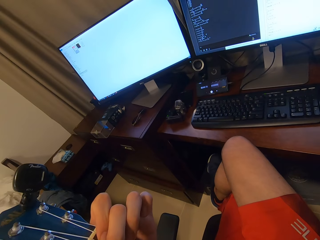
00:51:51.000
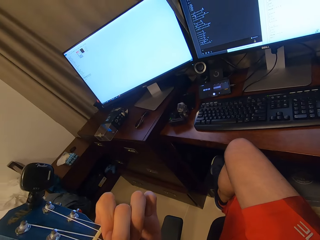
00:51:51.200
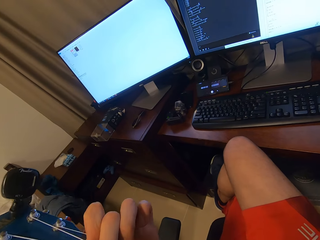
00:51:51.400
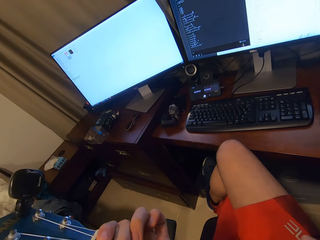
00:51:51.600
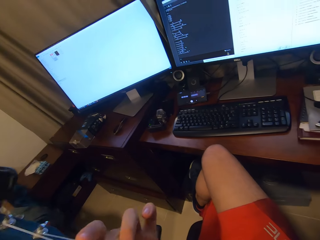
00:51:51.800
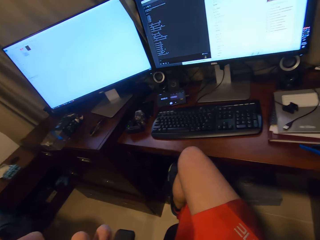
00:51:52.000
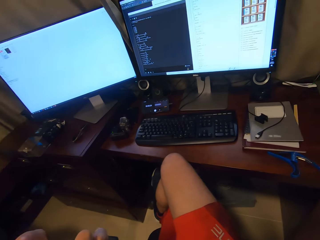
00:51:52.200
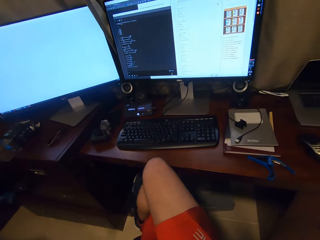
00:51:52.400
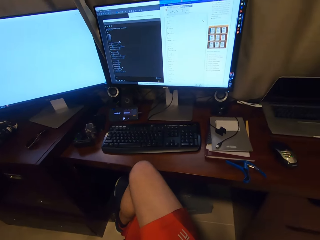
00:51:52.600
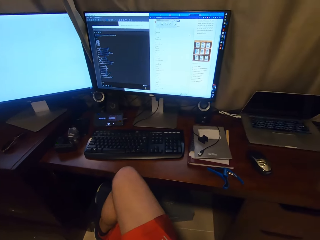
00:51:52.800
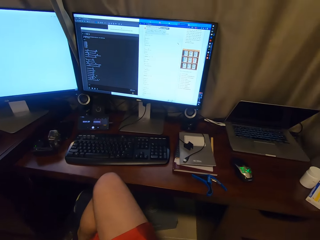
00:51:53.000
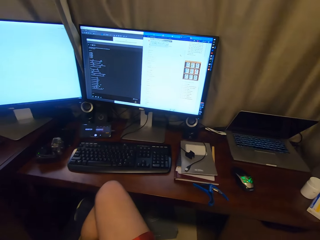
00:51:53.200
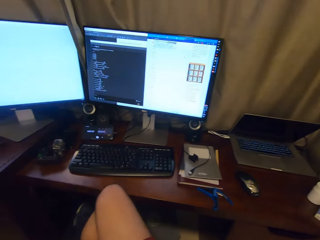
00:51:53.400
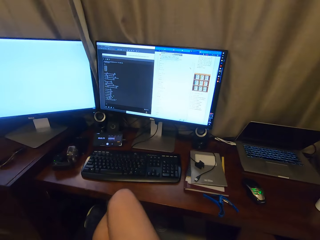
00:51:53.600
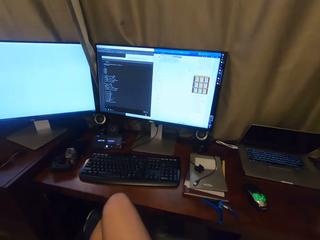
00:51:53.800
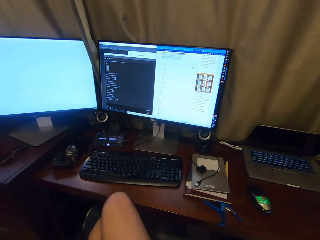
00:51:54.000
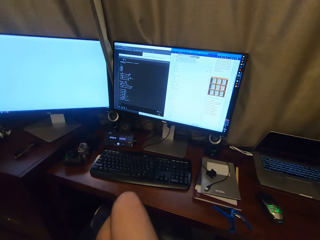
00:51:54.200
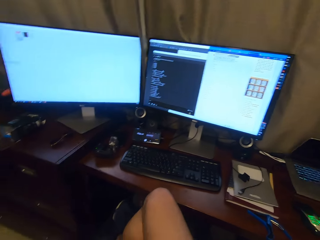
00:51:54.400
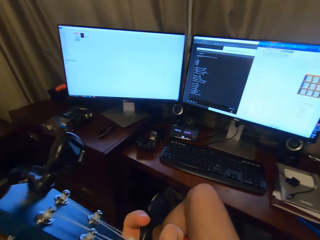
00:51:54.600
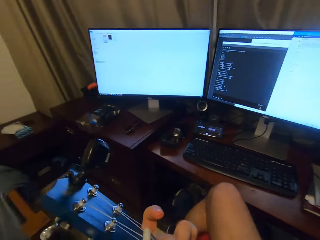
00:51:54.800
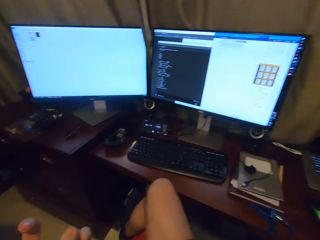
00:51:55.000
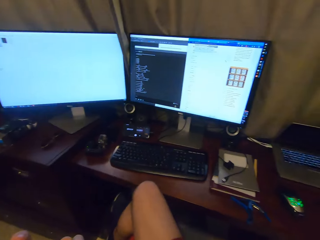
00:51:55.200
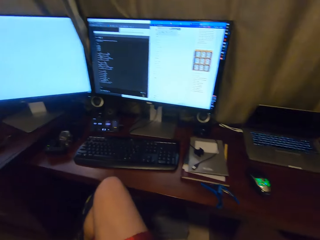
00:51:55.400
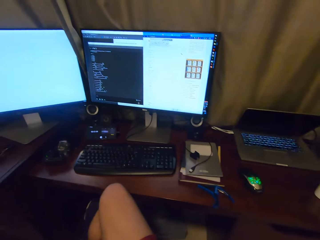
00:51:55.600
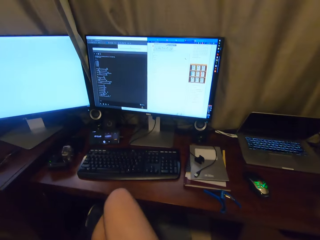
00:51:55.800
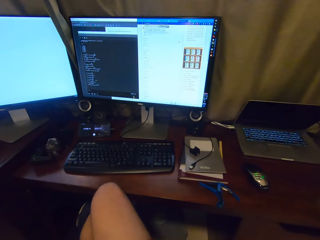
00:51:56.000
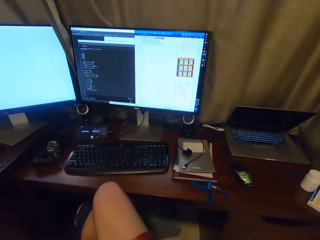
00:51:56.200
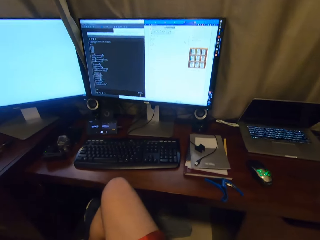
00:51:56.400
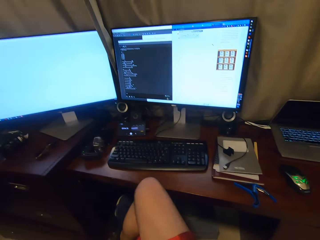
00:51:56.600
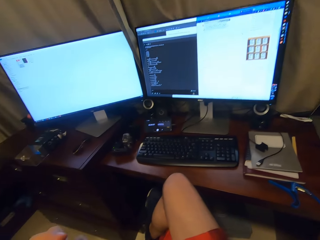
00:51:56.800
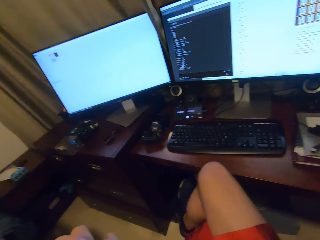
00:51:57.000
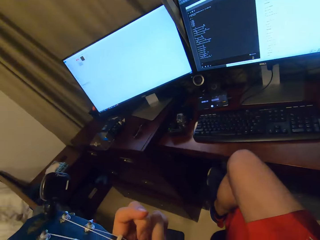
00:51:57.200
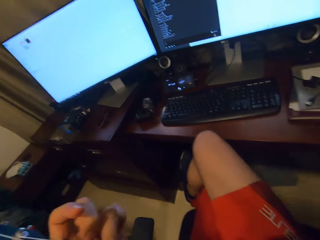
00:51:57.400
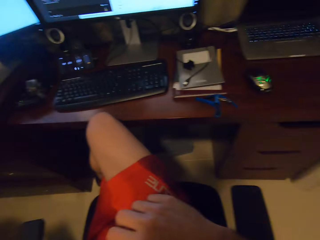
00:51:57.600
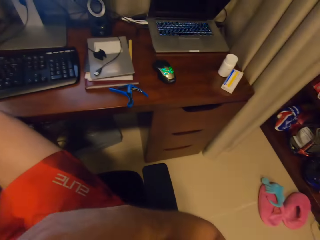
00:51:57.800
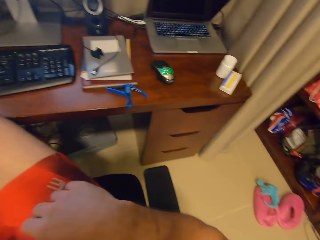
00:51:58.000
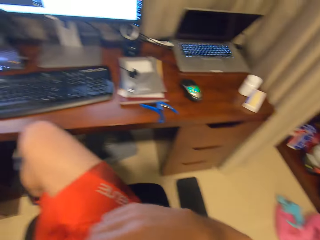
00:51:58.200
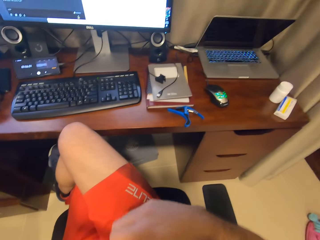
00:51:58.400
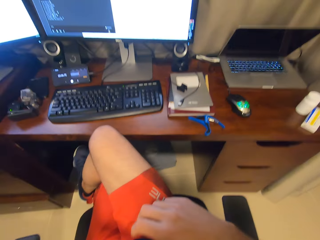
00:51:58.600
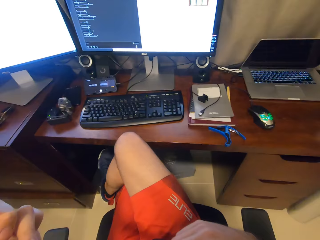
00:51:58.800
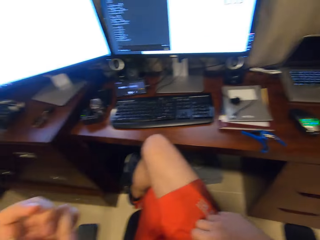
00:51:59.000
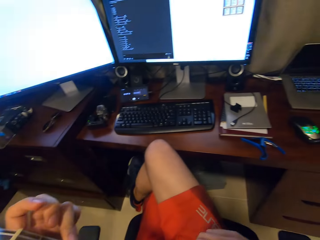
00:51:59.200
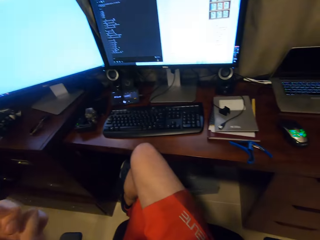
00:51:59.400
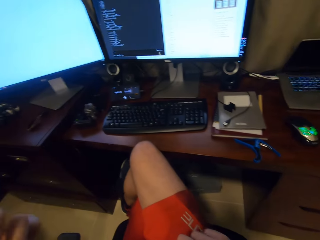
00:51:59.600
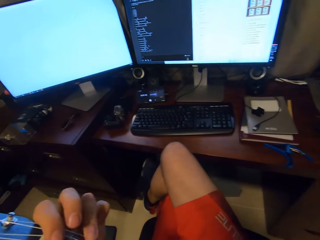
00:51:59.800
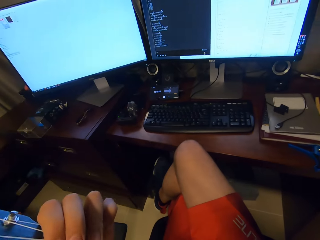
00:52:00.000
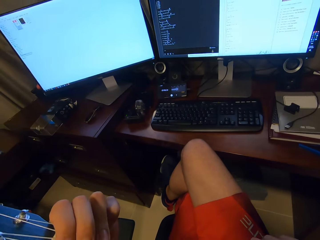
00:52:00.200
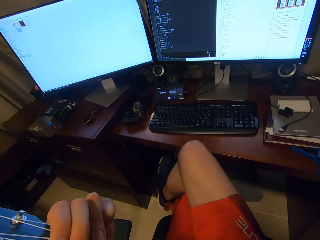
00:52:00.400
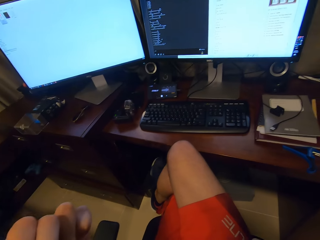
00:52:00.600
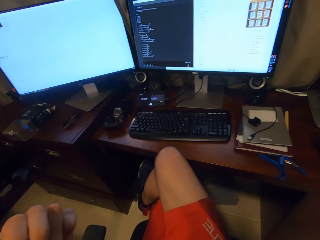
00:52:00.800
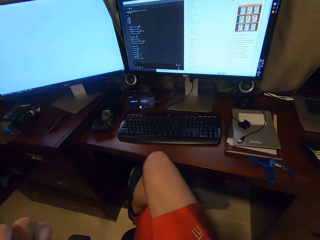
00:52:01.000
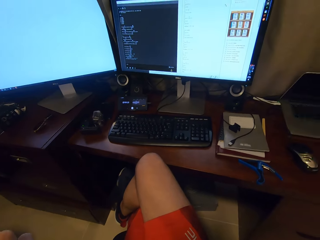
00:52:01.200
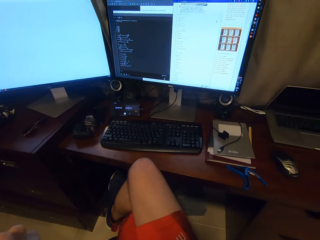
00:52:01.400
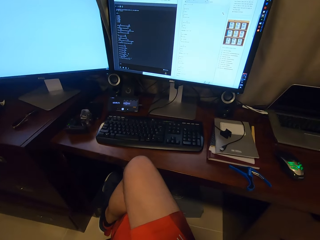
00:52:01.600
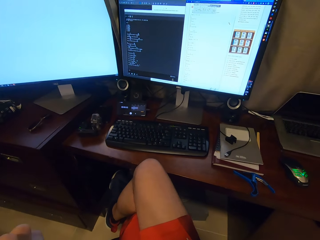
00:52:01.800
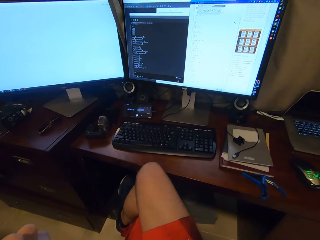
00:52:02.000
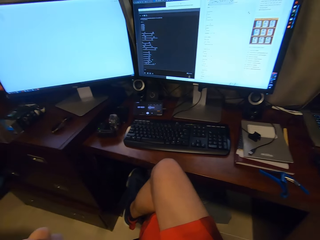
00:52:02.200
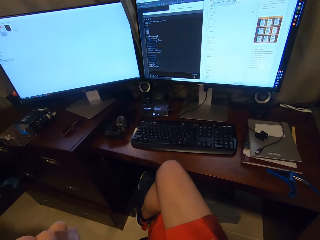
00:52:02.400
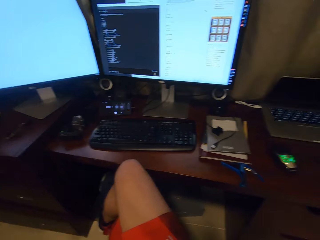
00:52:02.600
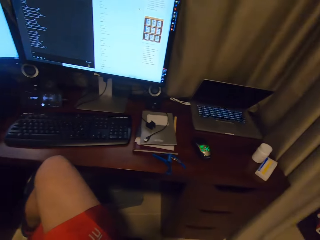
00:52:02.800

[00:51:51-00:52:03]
The camera wearer reads lyrics on a computer. They play a guitar.

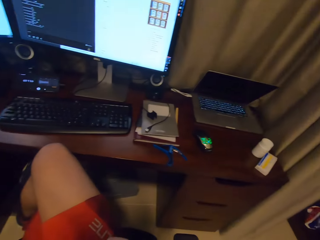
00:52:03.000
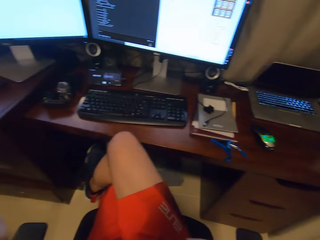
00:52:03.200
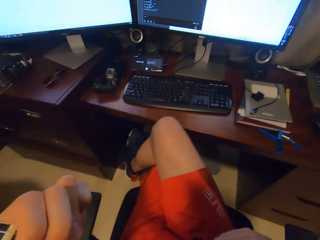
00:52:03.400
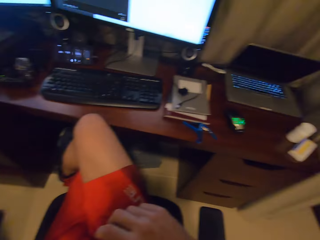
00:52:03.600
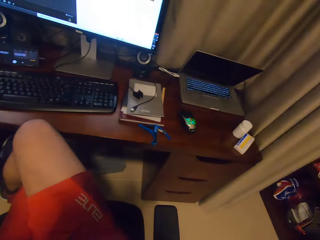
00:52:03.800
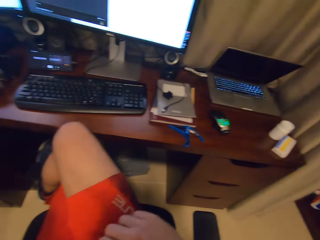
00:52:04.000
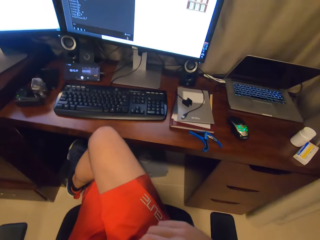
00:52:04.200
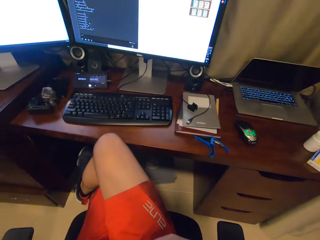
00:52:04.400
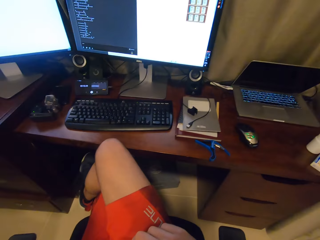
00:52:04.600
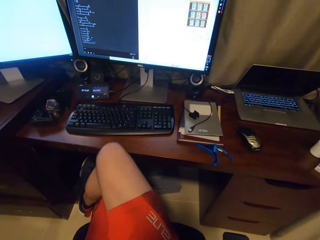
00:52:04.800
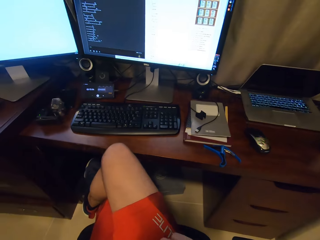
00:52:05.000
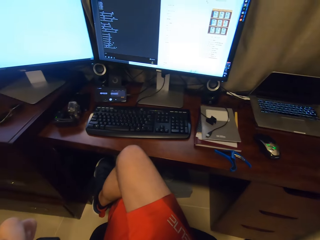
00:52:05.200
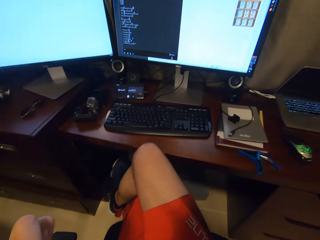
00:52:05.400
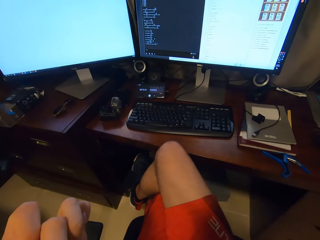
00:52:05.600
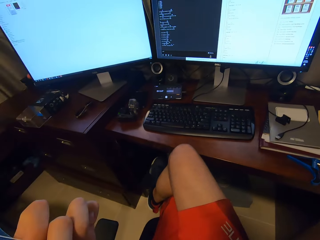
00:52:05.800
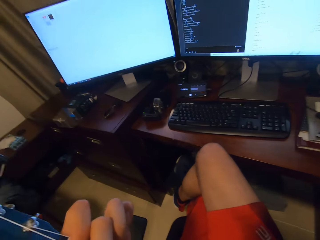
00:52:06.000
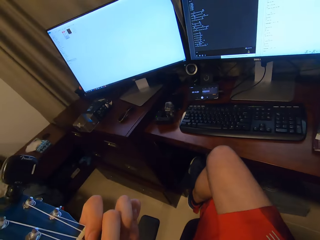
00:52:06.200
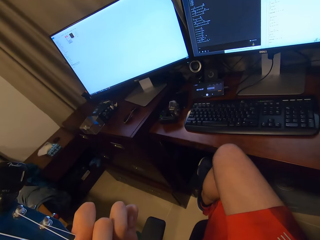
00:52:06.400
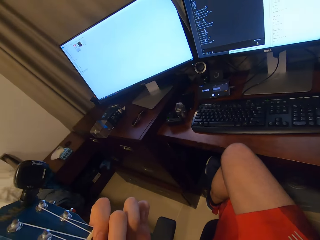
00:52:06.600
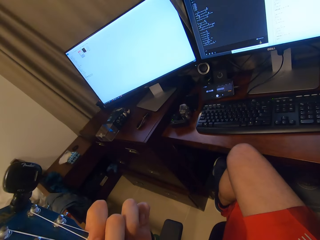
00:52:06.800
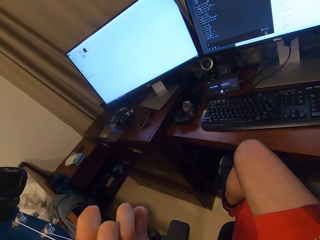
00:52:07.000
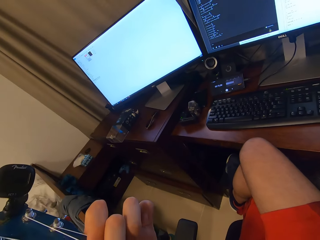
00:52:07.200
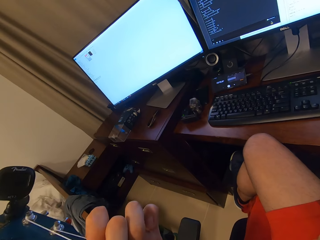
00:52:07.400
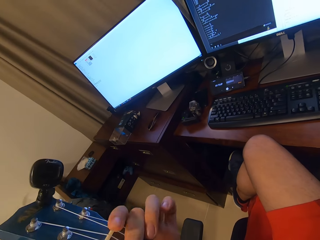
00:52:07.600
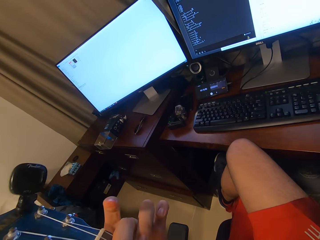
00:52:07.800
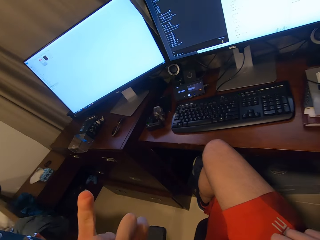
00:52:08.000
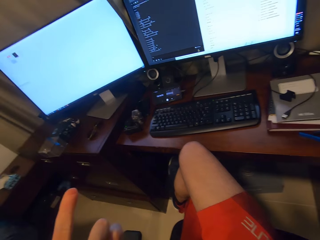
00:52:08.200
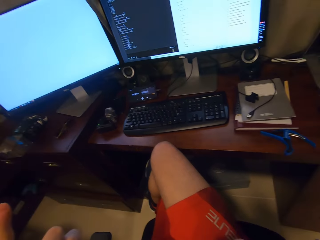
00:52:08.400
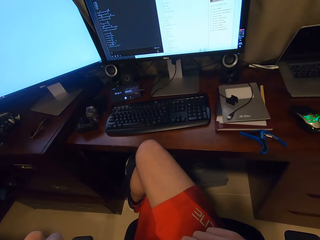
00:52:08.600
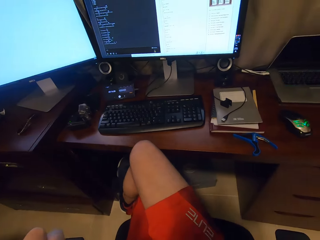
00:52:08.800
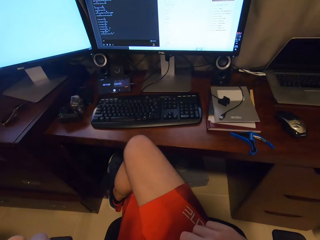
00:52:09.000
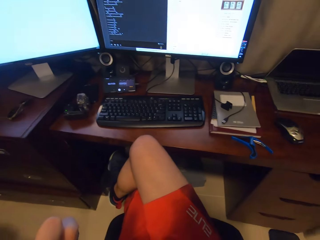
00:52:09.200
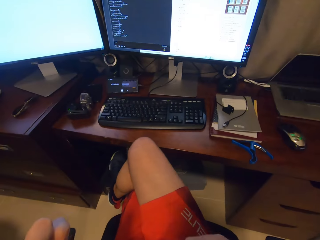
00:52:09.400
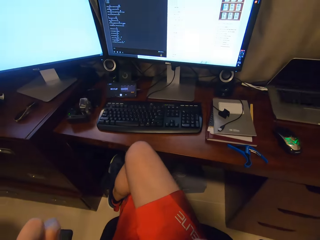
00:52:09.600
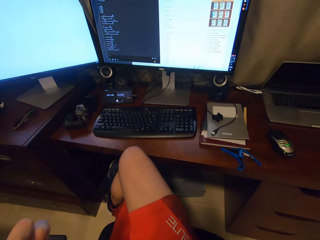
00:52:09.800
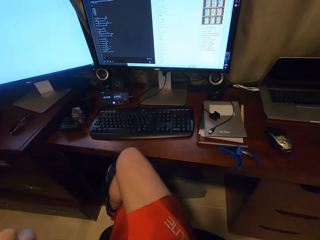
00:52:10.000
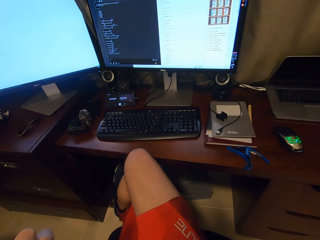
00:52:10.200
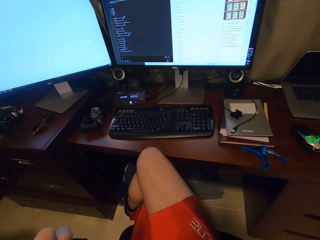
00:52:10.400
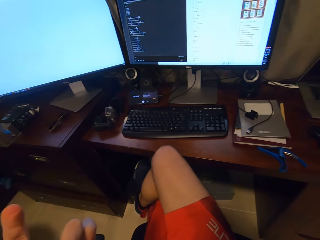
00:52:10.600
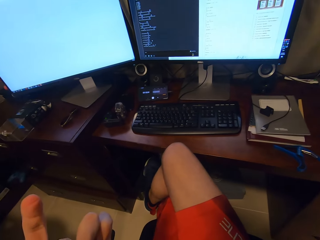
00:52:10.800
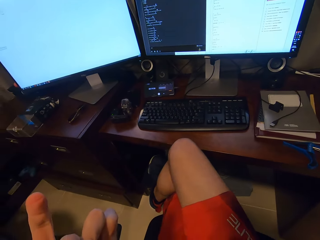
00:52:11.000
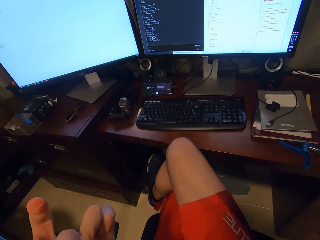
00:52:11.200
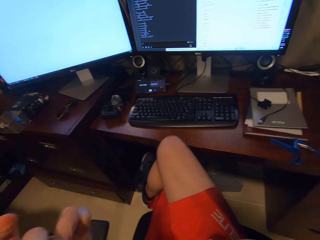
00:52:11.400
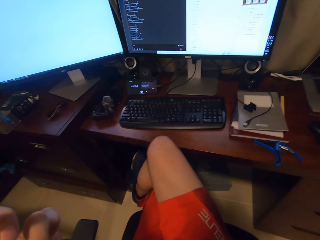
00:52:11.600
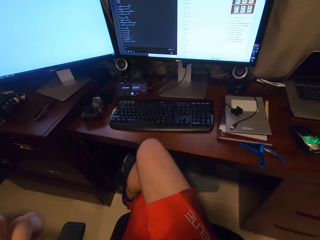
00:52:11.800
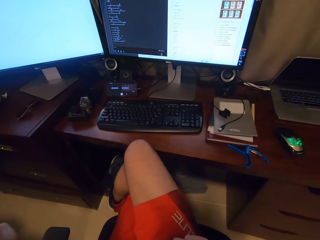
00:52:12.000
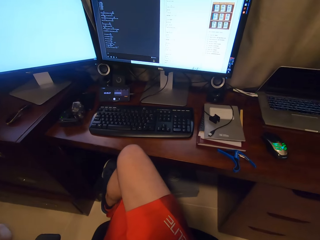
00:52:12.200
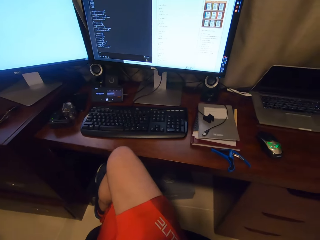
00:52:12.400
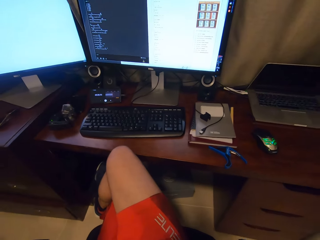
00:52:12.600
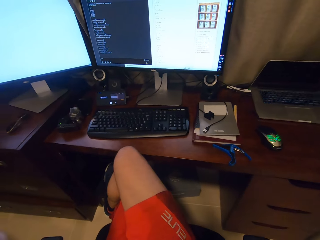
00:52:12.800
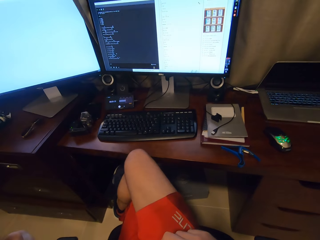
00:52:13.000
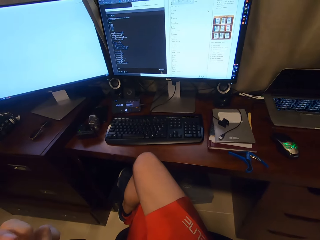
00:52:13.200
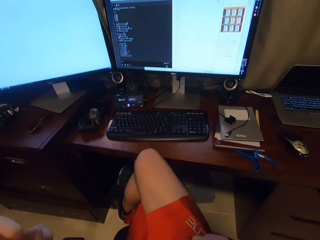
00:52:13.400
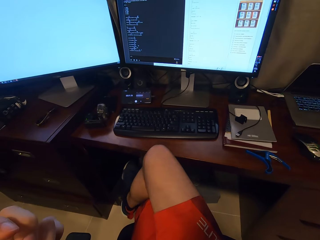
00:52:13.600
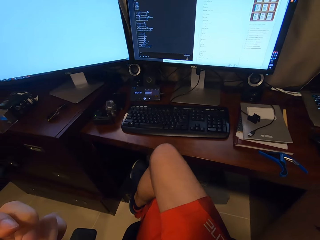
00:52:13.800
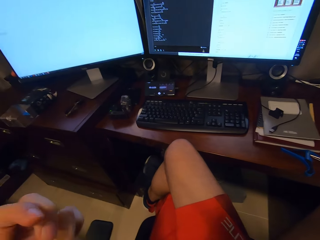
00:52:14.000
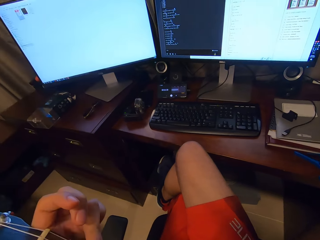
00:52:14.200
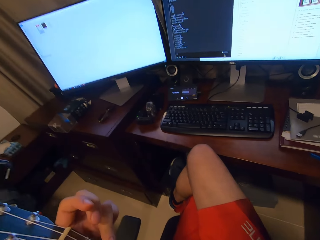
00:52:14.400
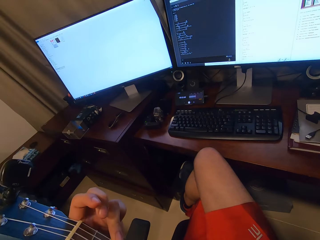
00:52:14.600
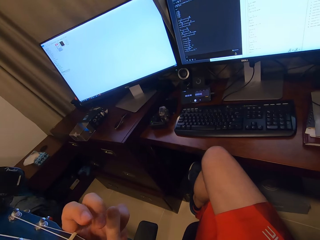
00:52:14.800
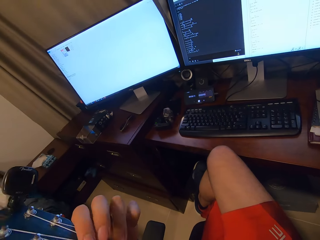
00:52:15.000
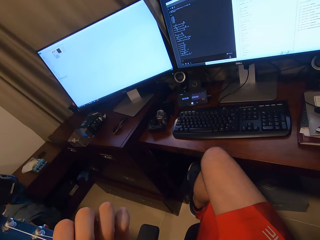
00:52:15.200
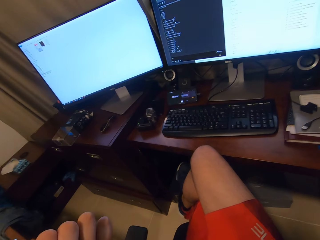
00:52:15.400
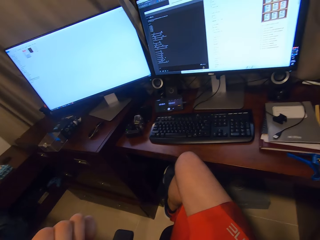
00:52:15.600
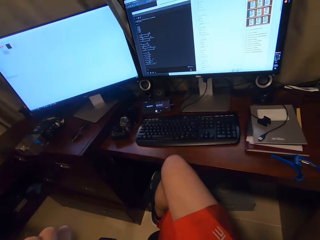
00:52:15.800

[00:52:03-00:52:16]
The camera wearer reads lyrics on a computer. They play a guitar.
